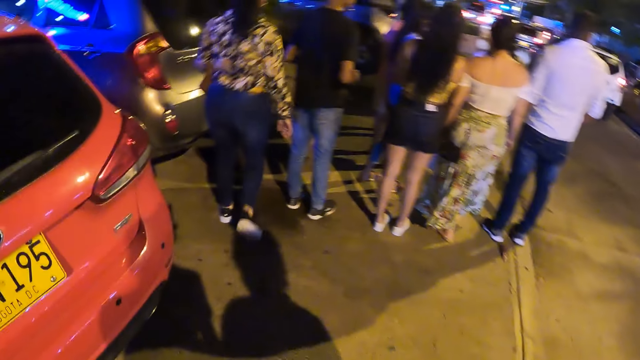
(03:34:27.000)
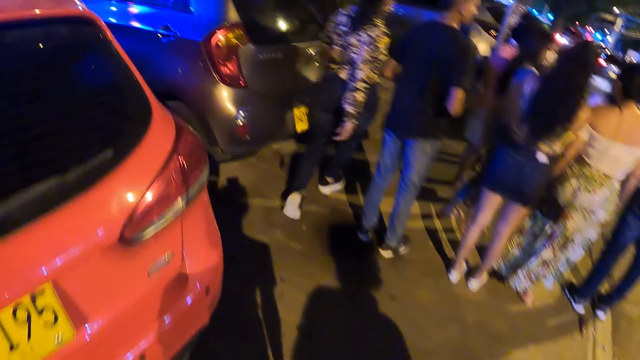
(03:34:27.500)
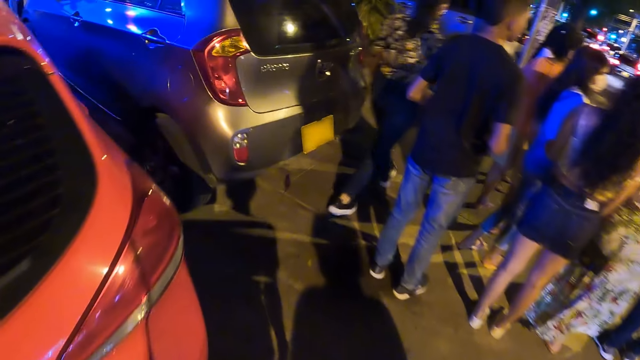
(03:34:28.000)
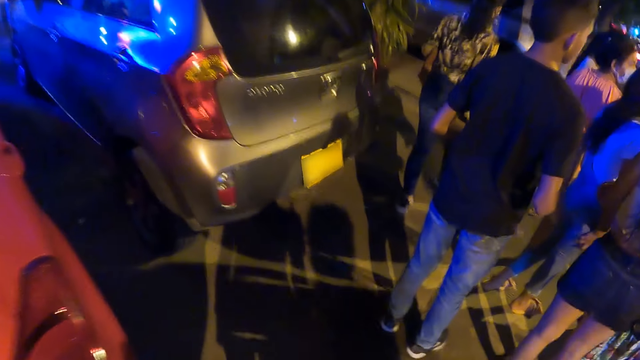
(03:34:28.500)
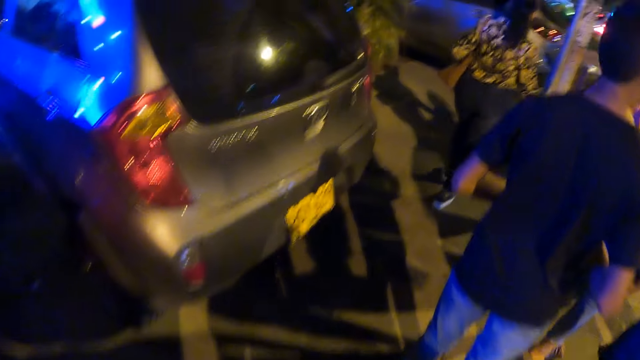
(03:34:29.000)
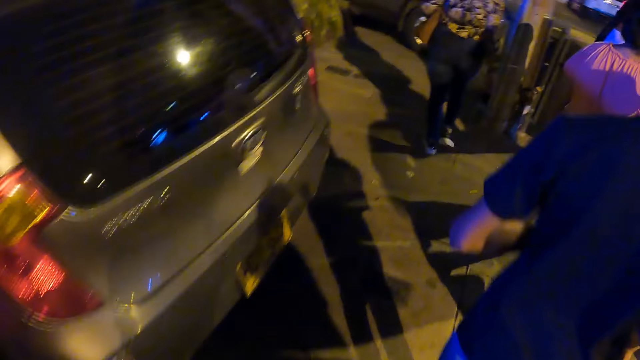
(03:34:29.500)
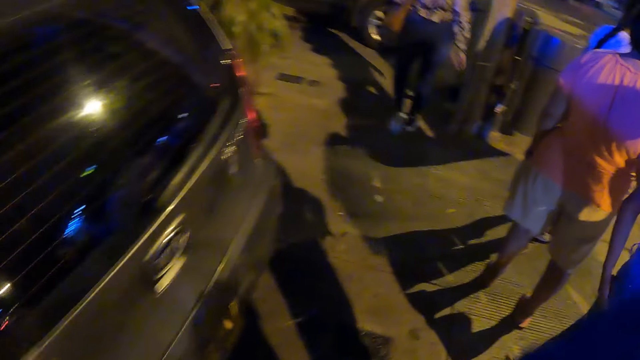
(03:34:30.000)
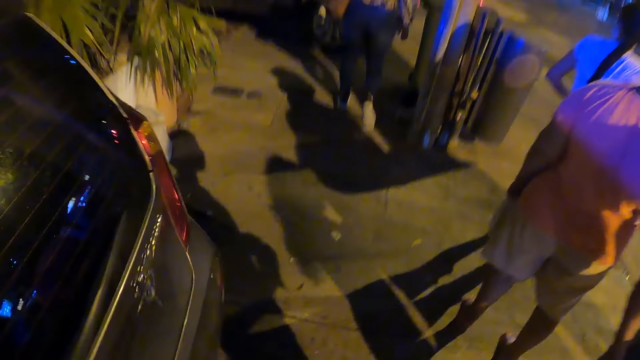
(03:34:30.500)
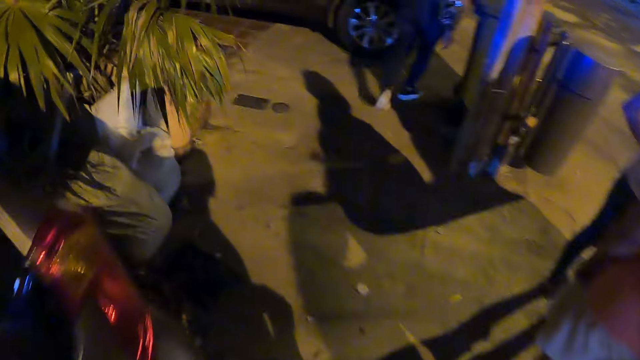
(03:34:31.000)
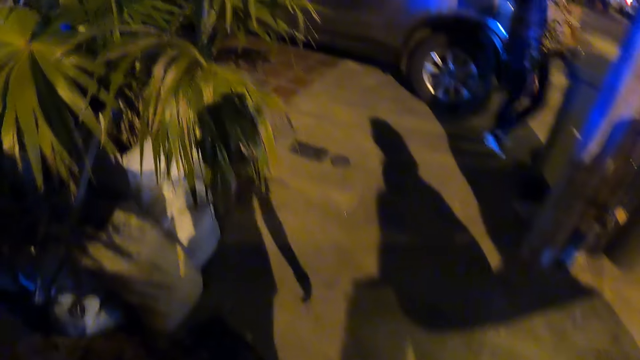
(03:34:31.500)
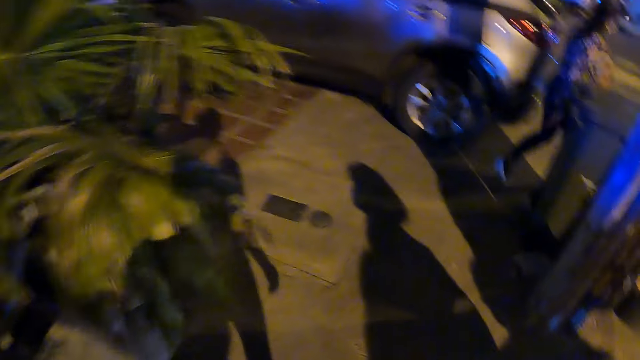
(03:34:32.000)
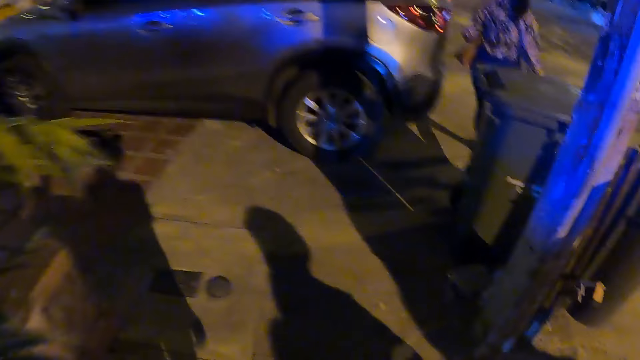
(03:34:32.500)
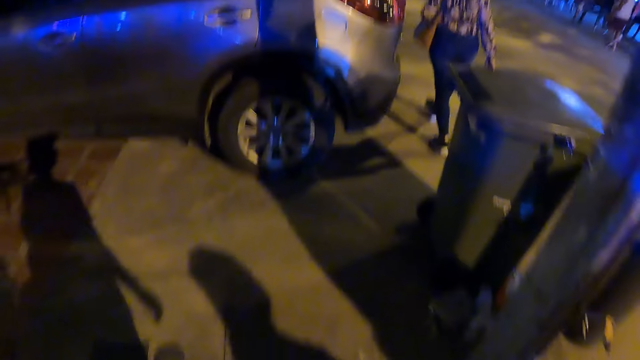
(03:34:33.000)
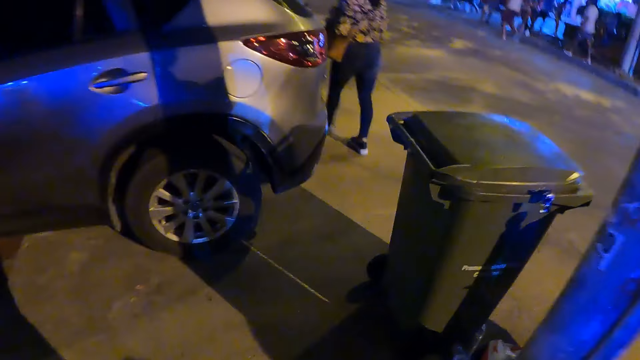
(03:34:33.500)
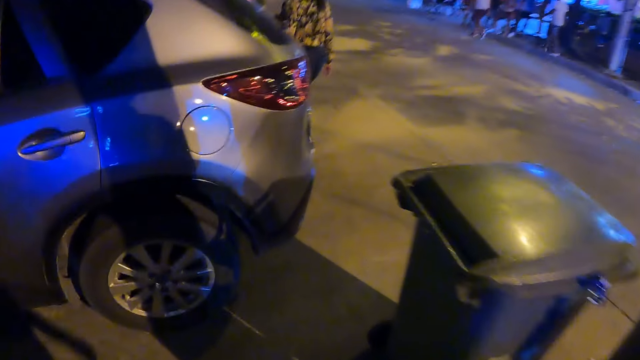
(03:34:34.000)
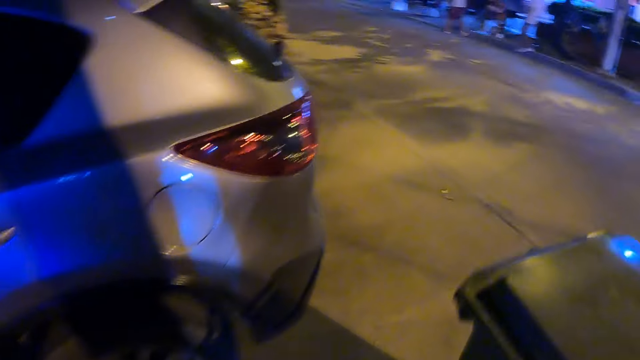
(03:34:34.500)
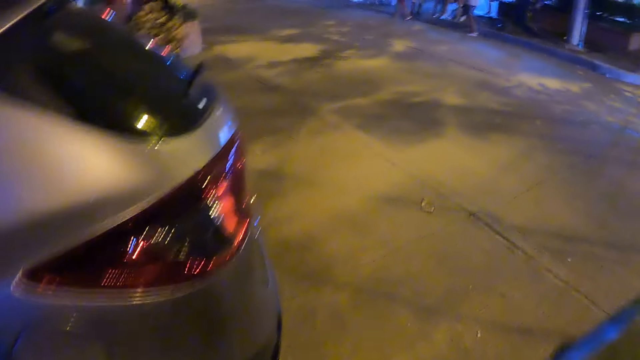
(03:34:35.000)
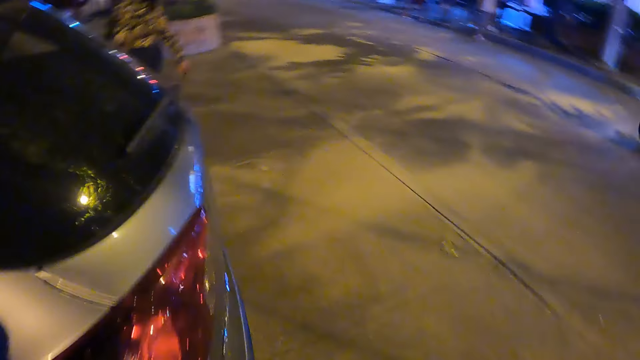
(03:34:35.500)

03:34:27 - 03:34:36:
The camera wearer walks towards a group of people. They walk on the left side. They walk on the pedestrian pathway.

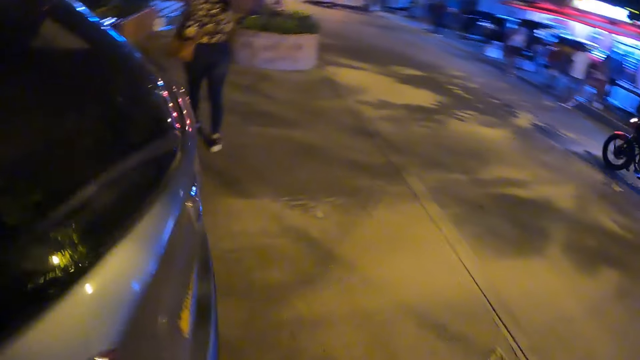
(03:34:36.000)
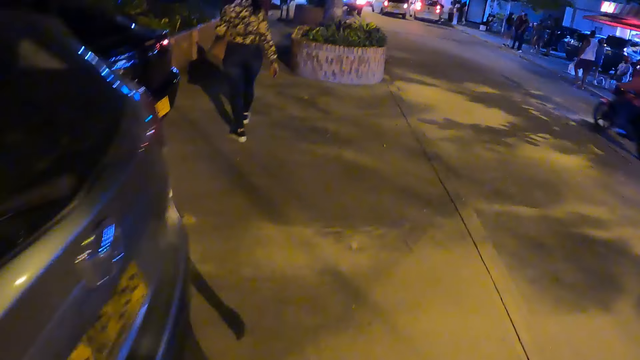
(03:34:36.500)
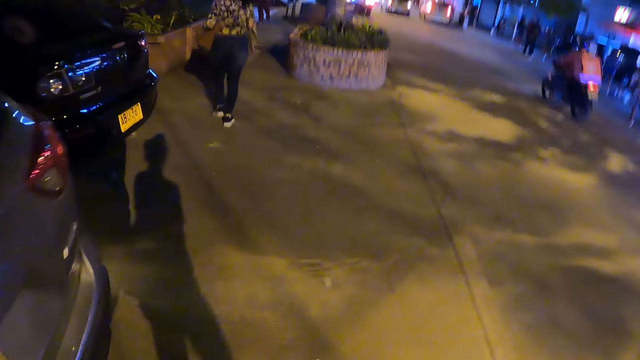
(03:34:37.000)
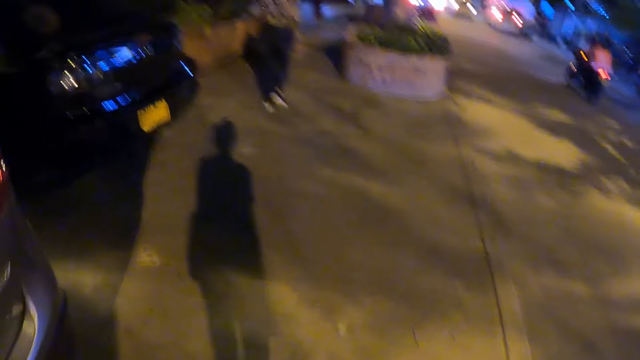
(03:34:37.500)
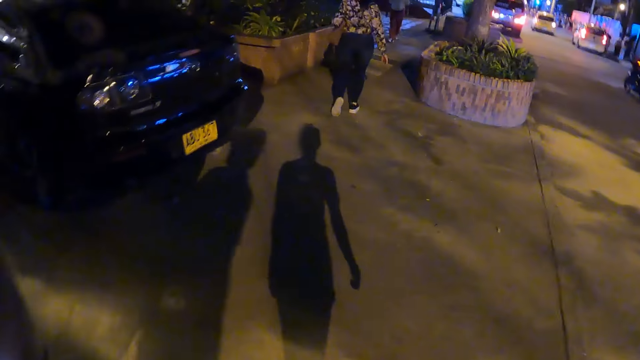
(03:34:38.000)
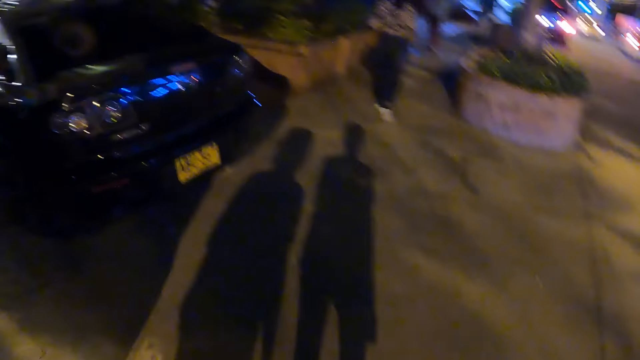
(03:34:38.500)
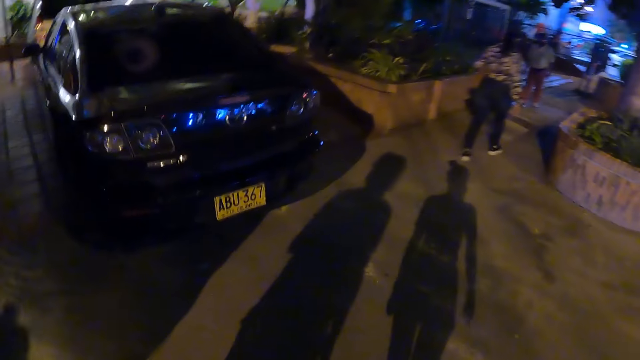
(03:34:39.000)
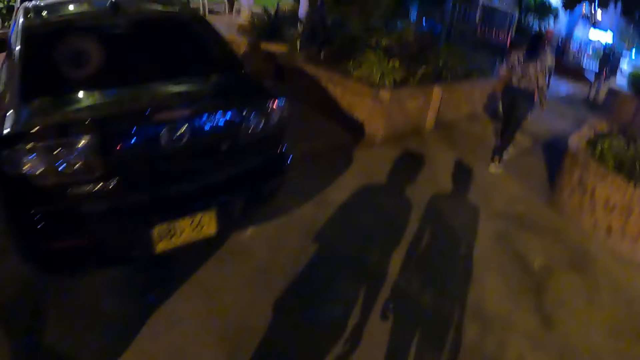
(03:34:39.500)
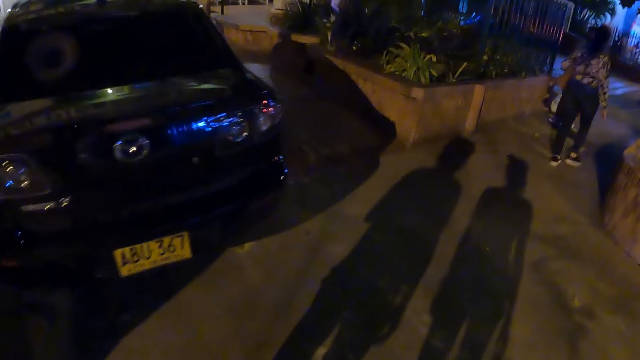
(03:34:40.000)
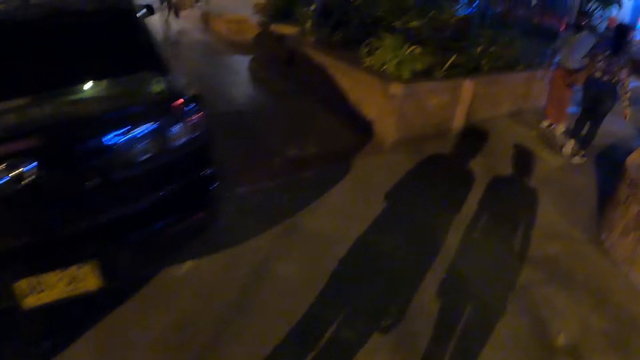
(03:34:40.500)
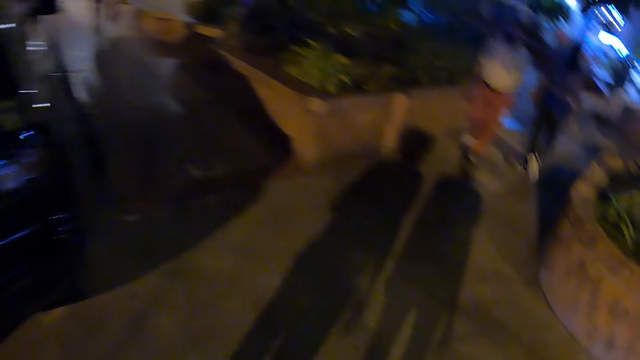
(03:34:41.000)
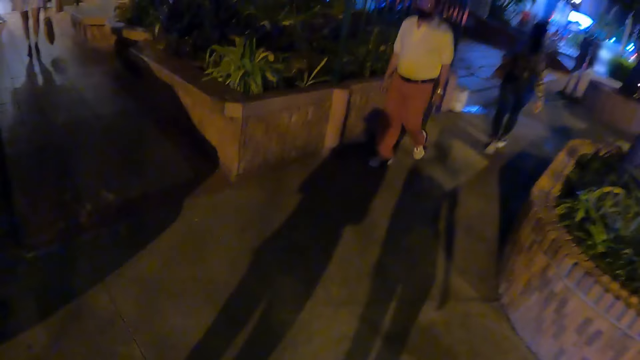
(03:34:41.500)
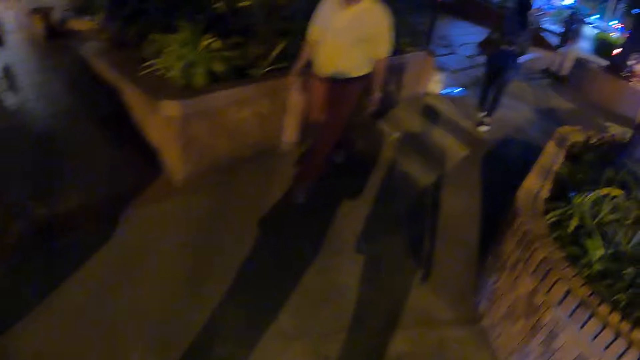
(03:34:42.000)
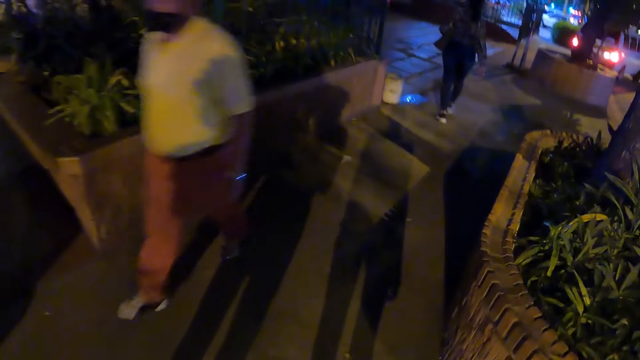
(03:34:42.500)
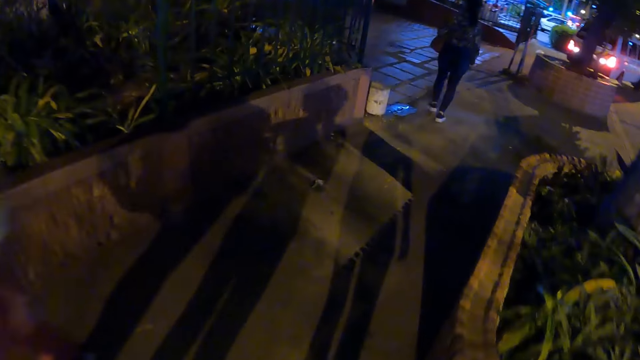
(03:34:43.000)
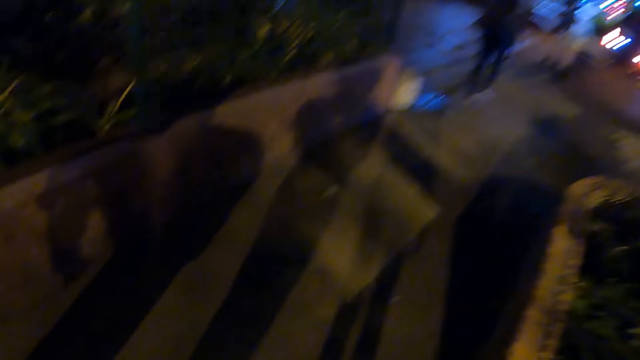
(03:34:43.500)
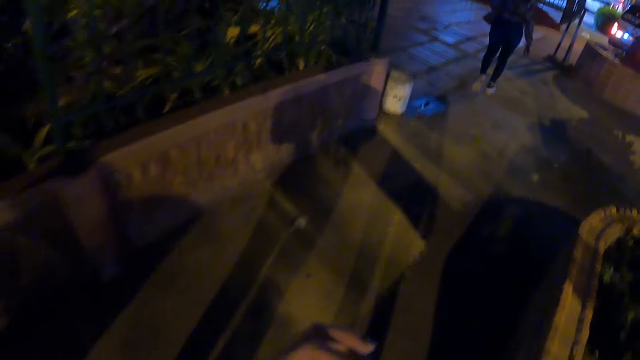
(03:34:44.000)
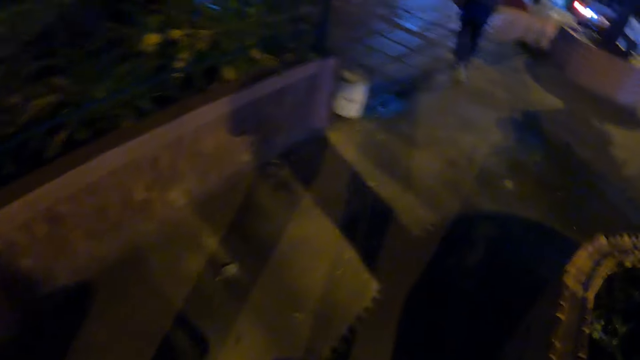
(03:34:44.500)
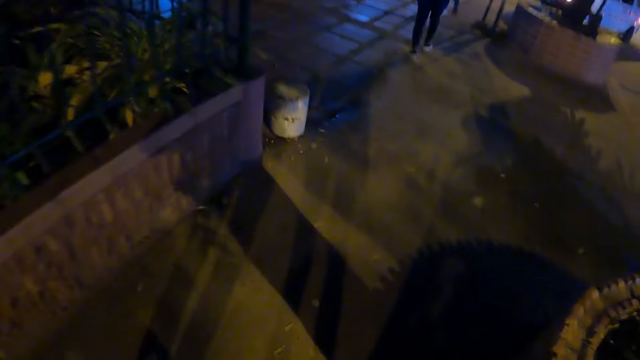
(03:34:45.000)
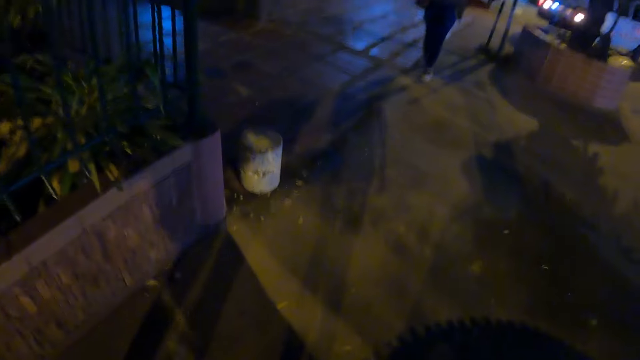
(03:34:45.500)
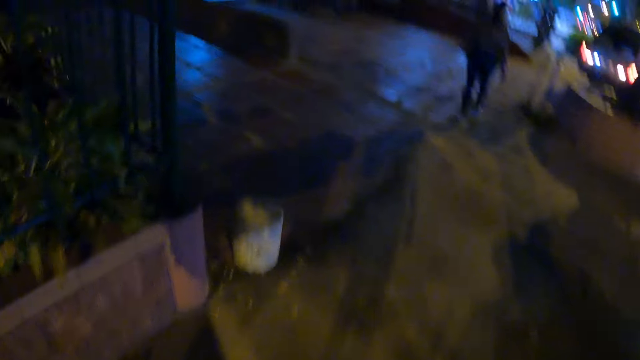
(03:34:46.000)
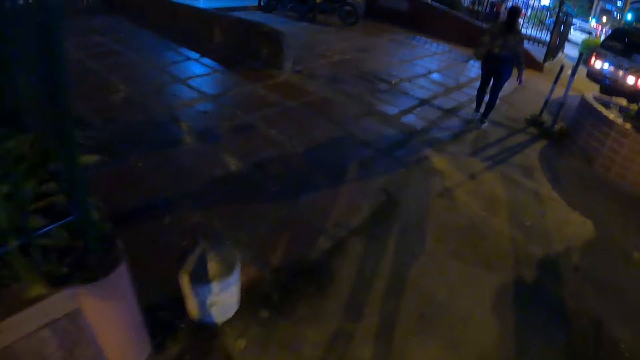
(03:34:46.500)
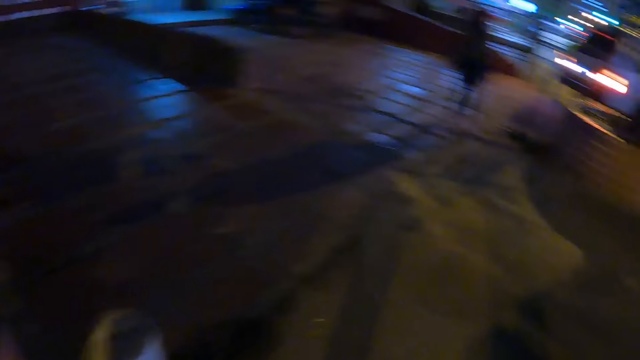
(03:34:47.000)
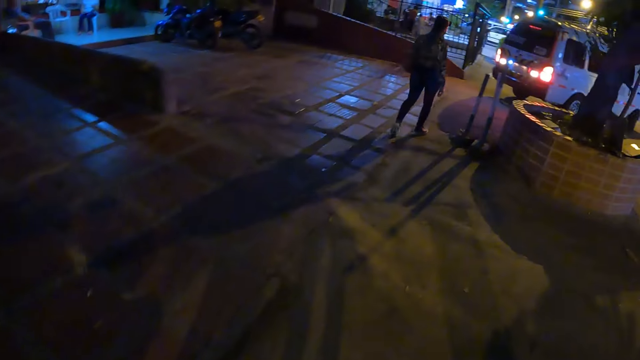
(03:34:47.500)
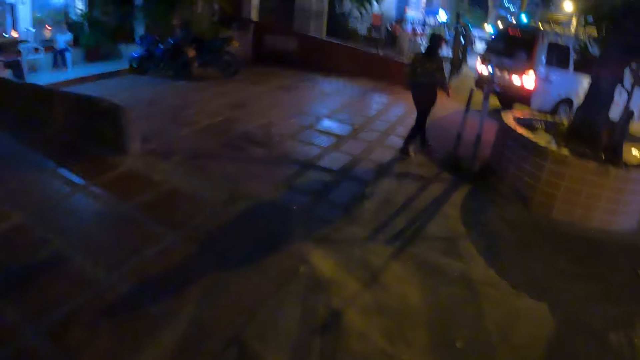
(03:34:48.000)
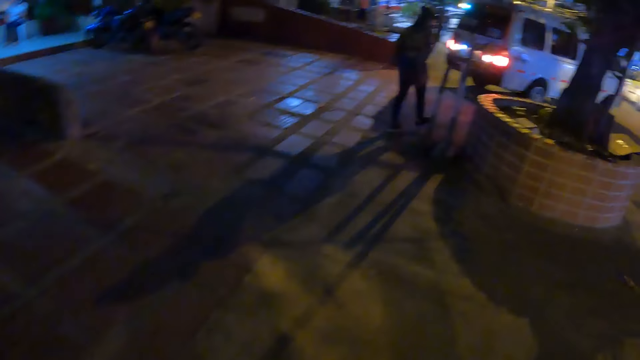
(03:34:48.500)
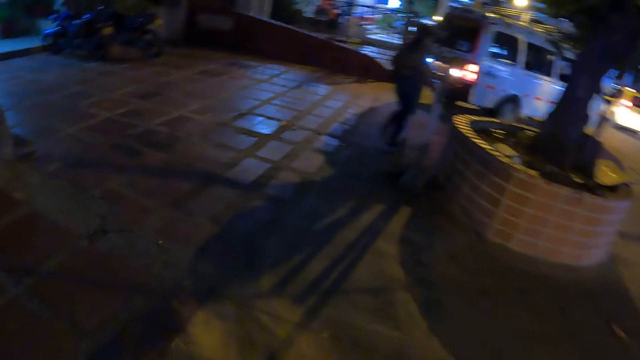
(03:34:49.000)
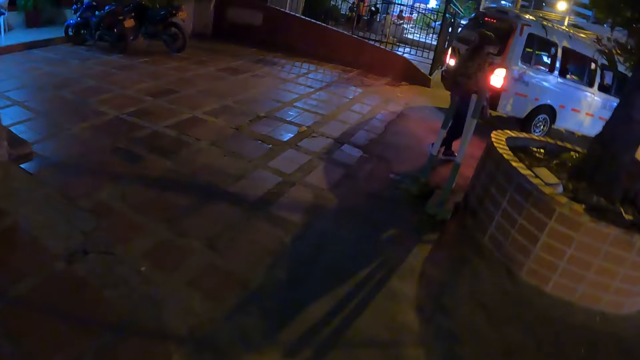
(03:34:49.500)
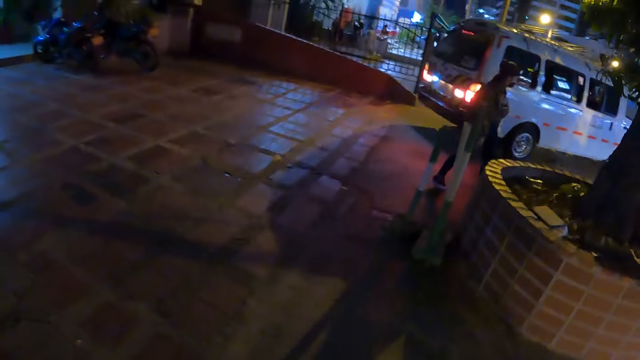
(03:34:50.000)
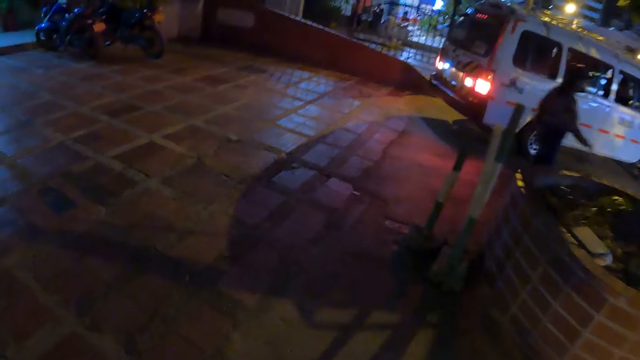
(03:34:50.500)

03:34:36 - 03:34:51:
The camera wearer walks on a pedestrian pathway. They converse with a person.
